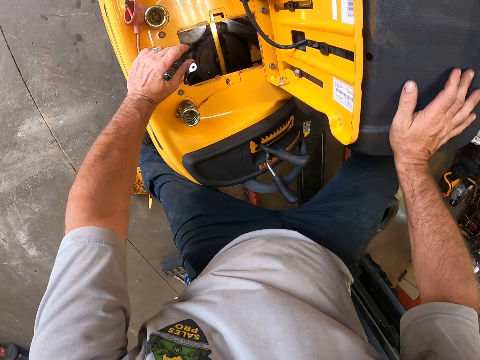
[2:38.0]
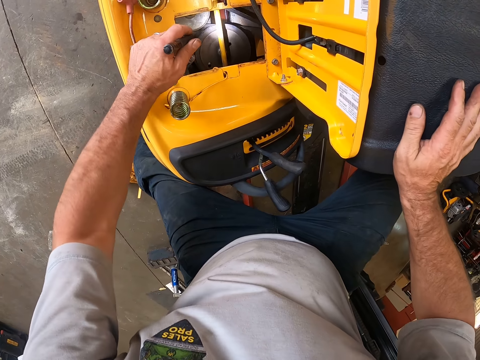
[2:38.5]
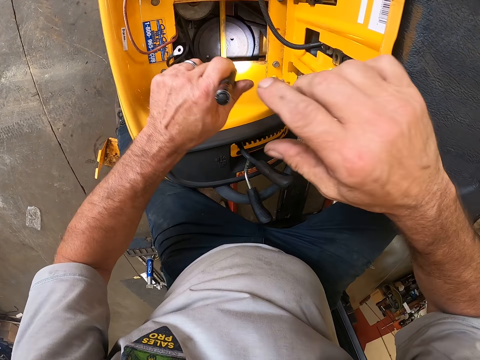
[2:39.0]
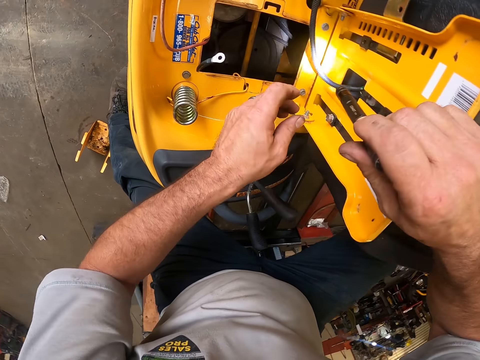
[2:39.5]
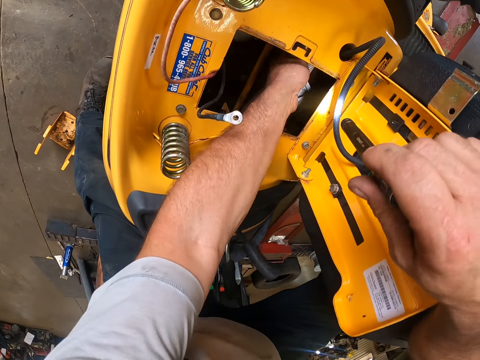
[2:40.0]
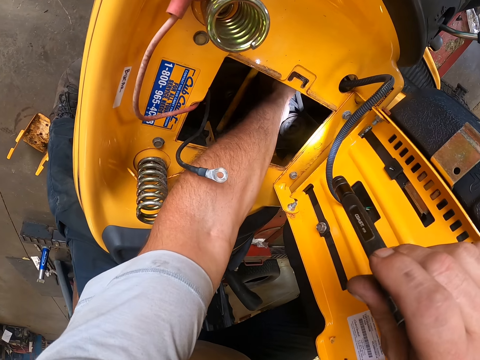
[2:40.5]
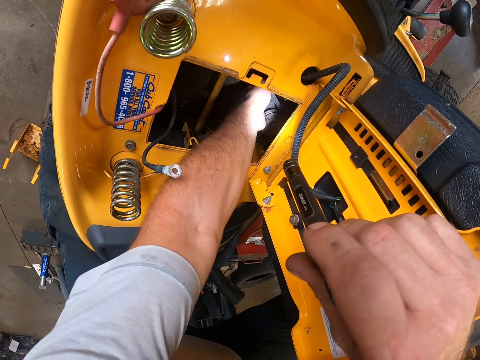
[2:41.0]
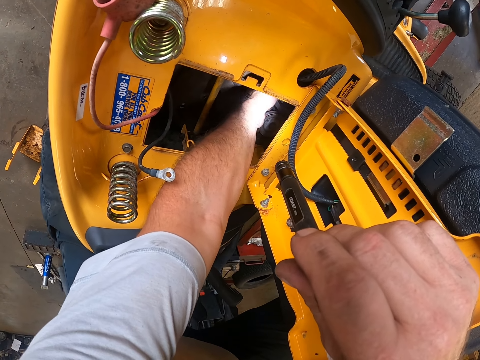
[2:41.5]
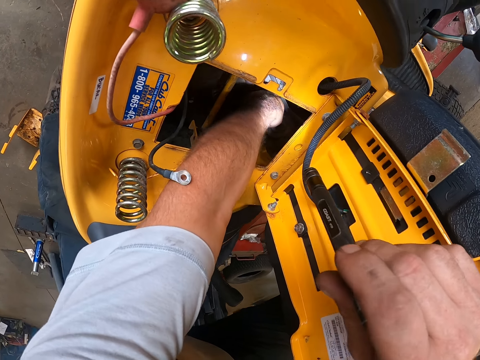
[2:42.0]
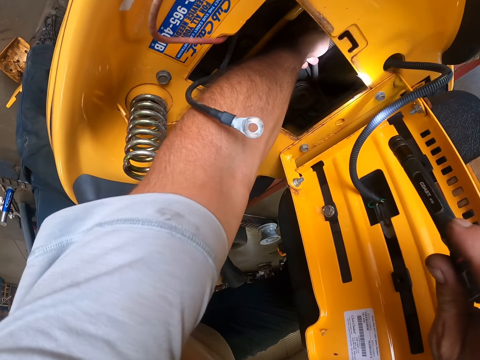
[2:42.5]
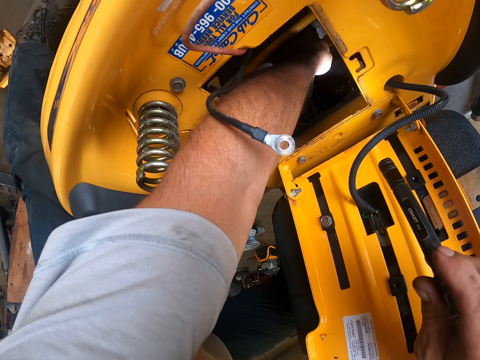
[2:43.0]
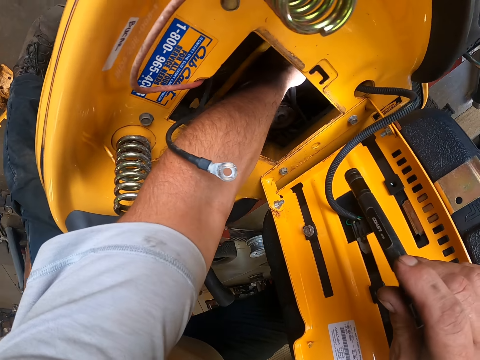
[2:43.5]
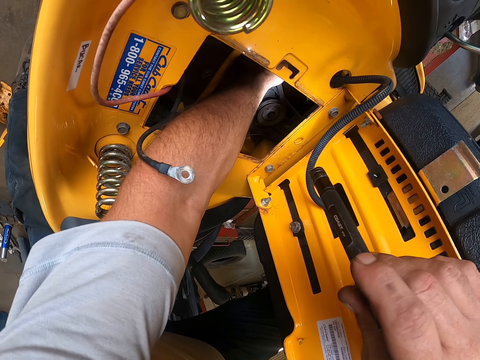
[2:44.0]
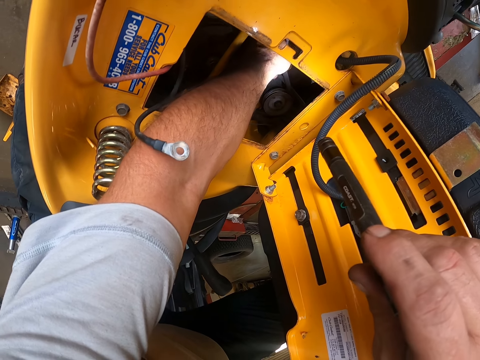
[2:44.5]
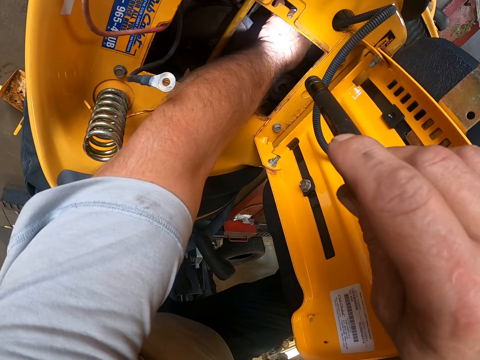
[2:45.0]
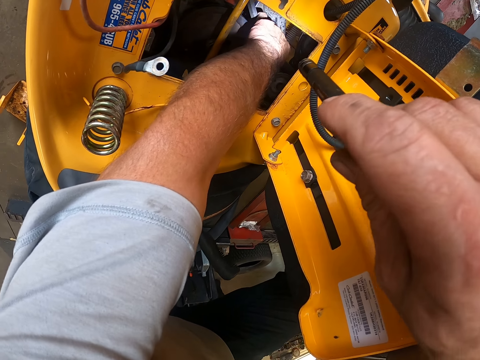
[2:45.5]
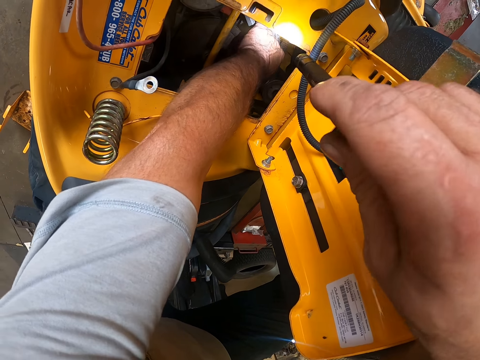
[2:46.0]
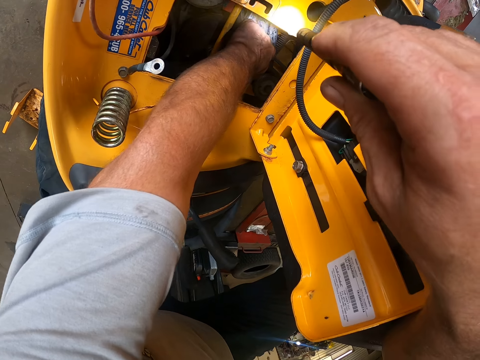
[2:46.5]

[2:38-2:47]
The camera wearer moves the touch light or flashlight from his left hand to his right hand. He places his hand on the inside of the lawn mower. He checks the lawnmower engine with his left hand. He reflects the flashlight on the lawn mower. He adjusts the spindle pulley with his hand.

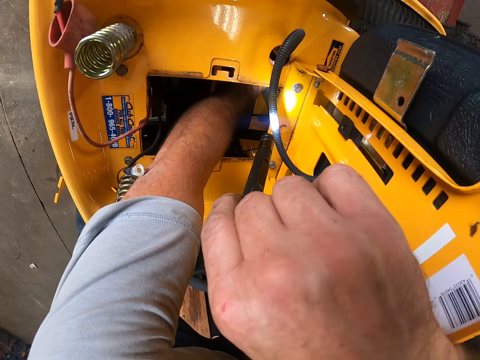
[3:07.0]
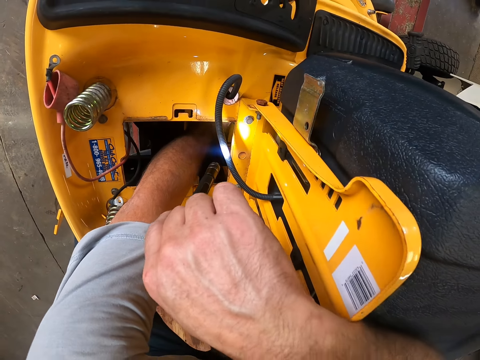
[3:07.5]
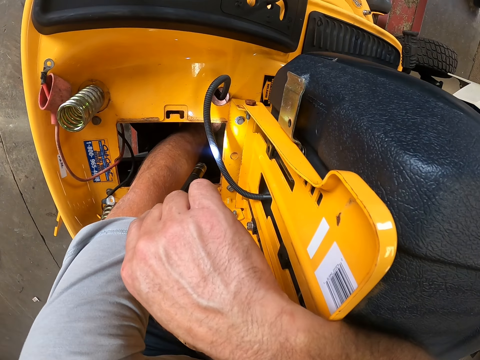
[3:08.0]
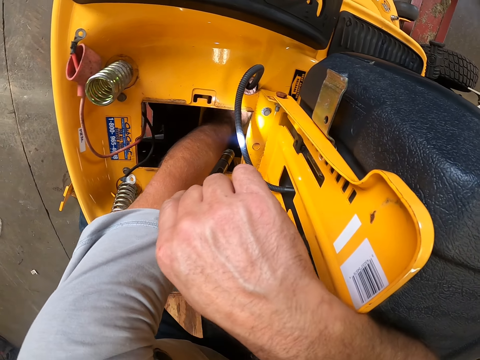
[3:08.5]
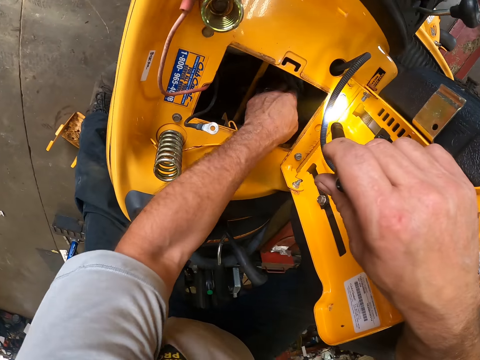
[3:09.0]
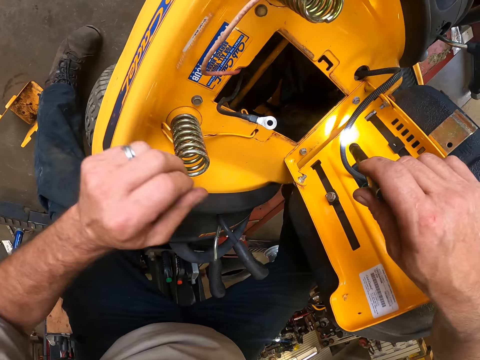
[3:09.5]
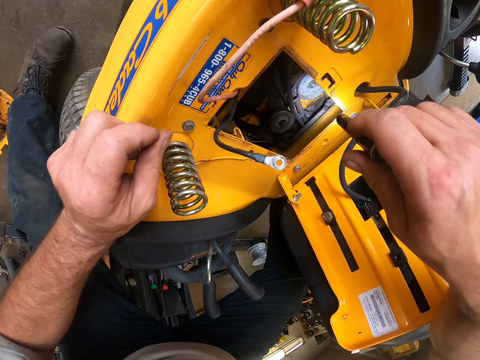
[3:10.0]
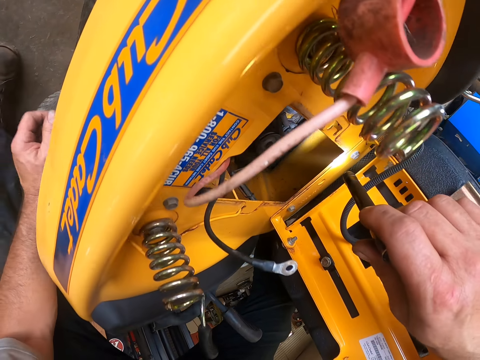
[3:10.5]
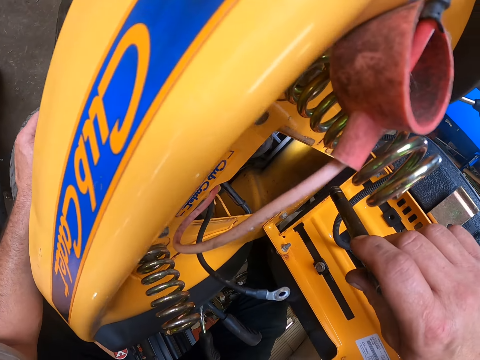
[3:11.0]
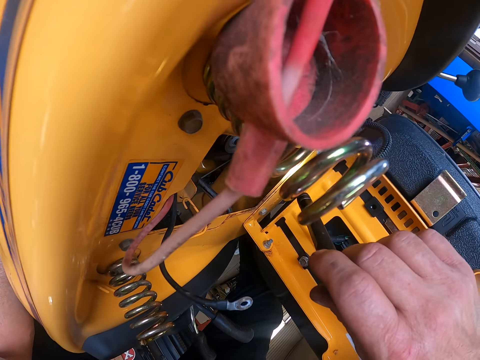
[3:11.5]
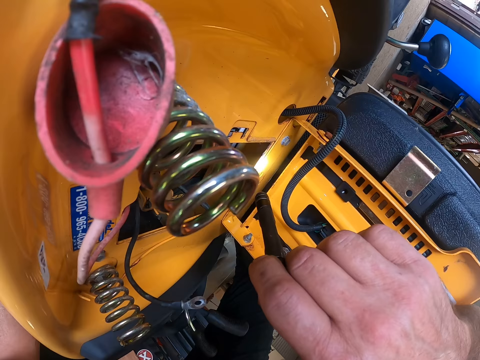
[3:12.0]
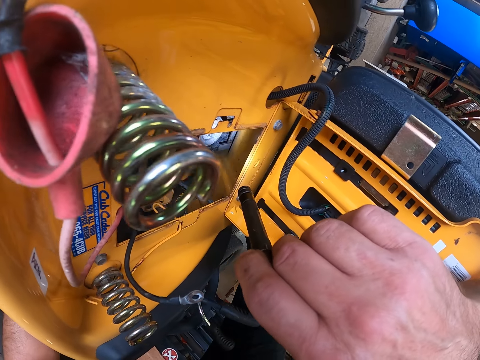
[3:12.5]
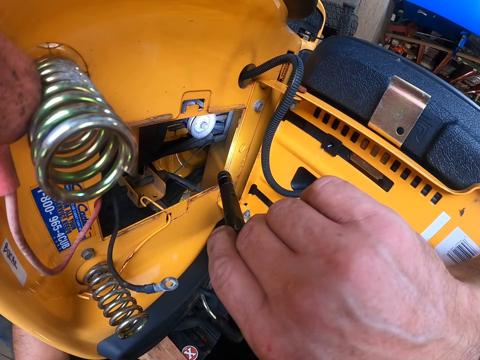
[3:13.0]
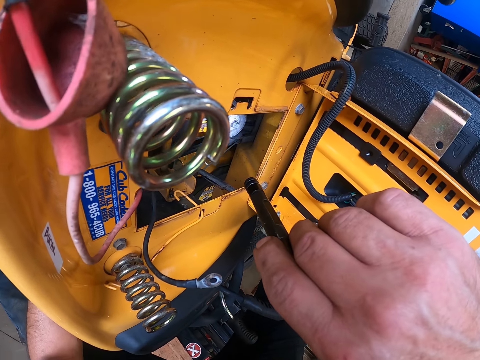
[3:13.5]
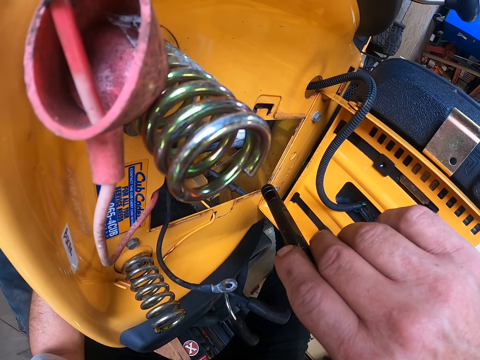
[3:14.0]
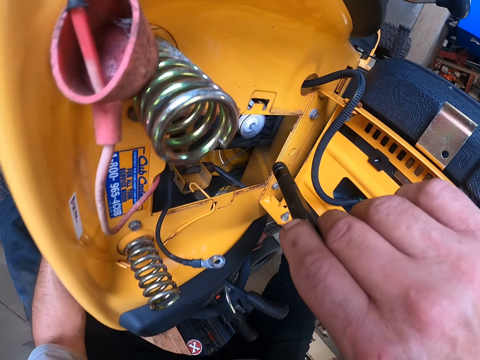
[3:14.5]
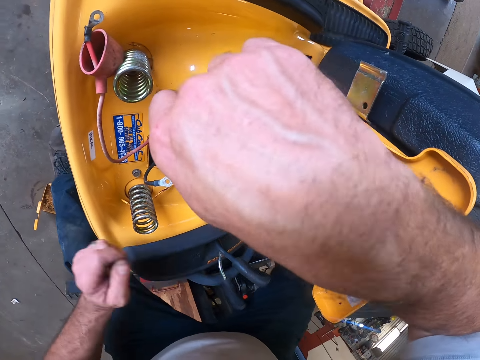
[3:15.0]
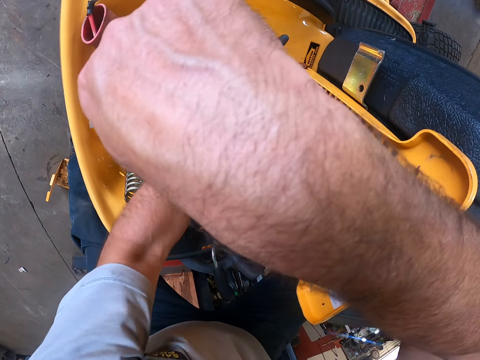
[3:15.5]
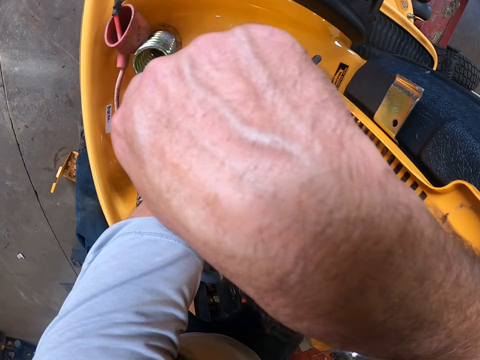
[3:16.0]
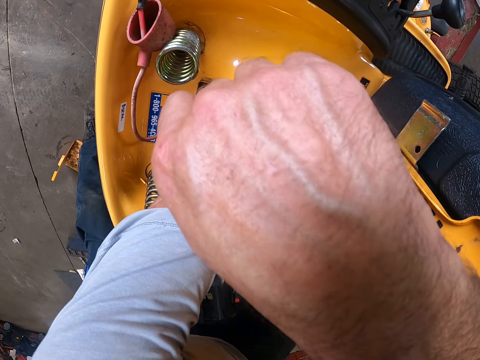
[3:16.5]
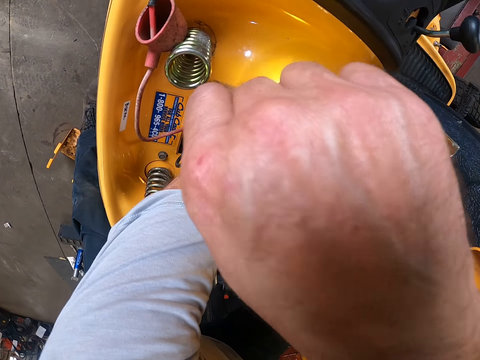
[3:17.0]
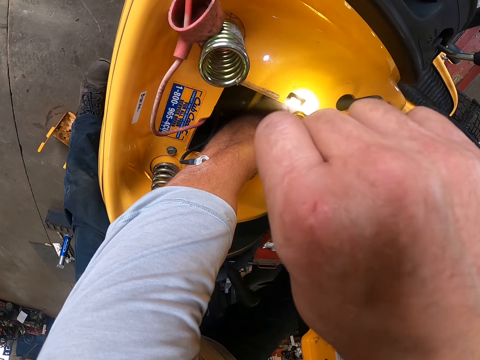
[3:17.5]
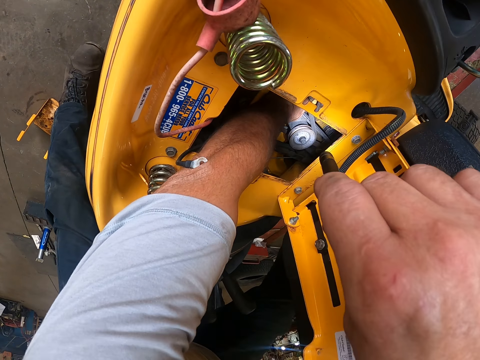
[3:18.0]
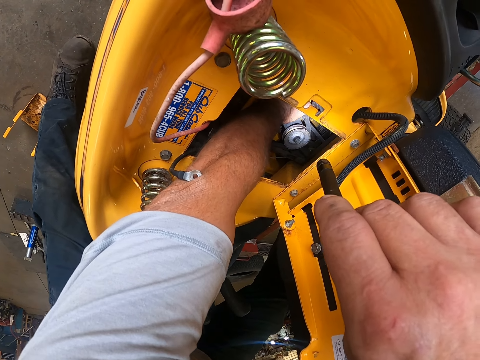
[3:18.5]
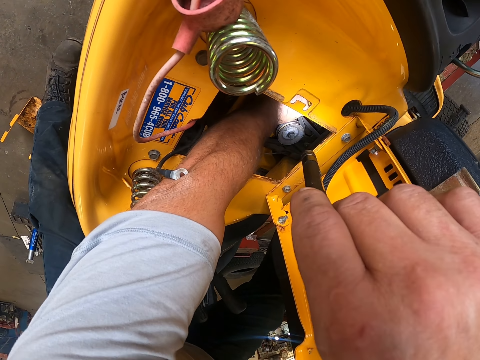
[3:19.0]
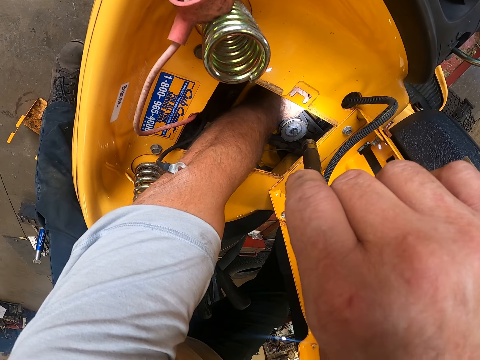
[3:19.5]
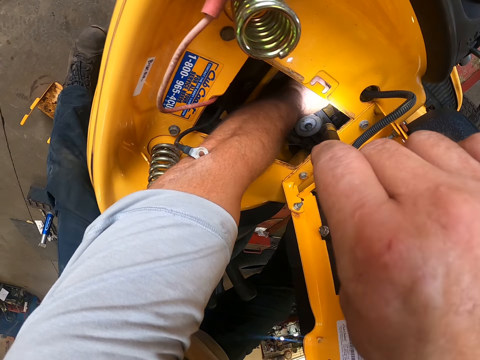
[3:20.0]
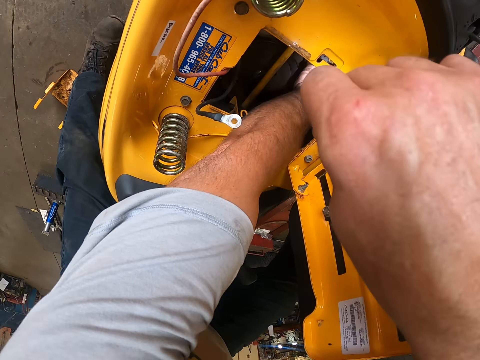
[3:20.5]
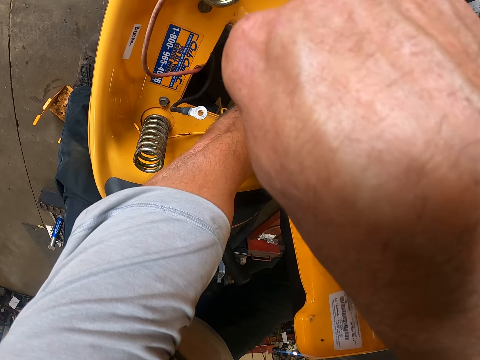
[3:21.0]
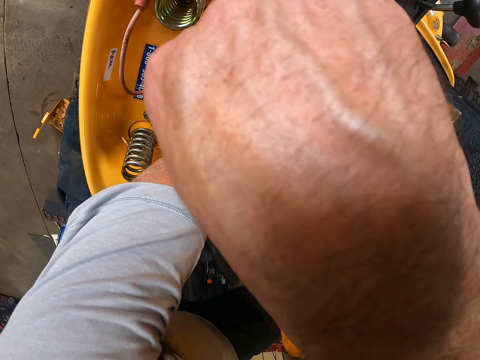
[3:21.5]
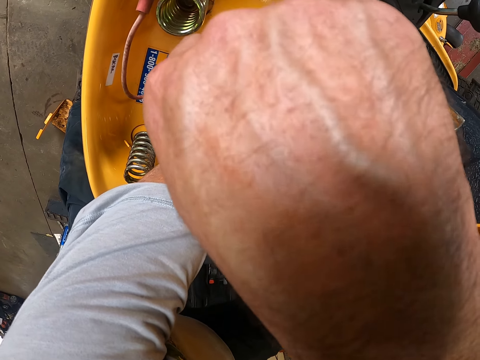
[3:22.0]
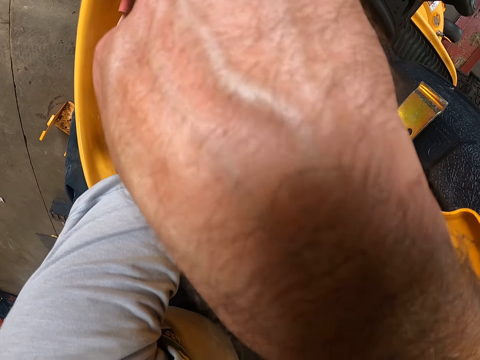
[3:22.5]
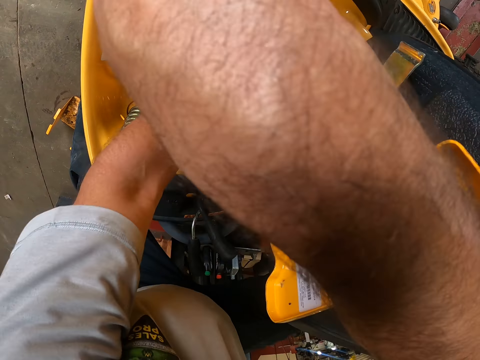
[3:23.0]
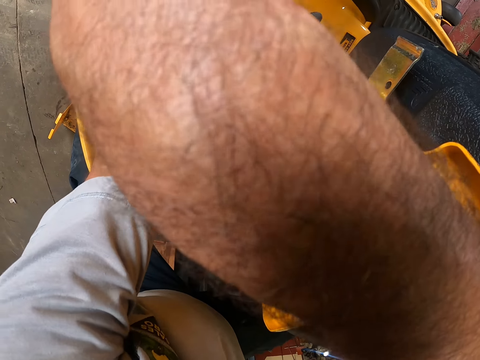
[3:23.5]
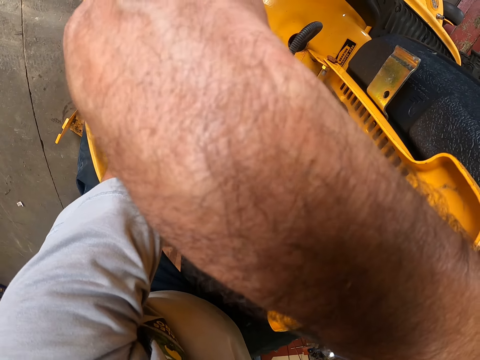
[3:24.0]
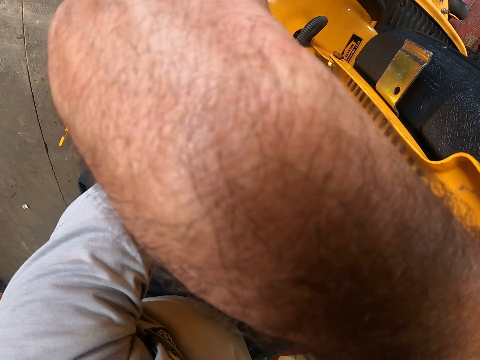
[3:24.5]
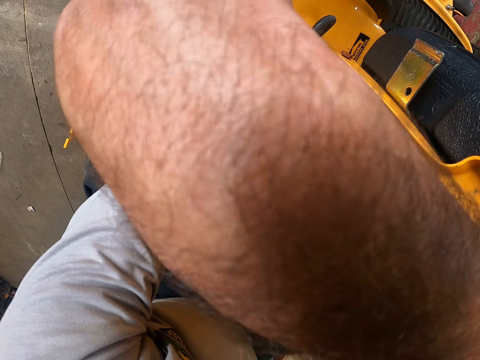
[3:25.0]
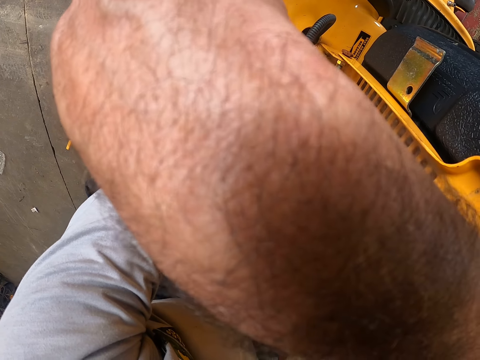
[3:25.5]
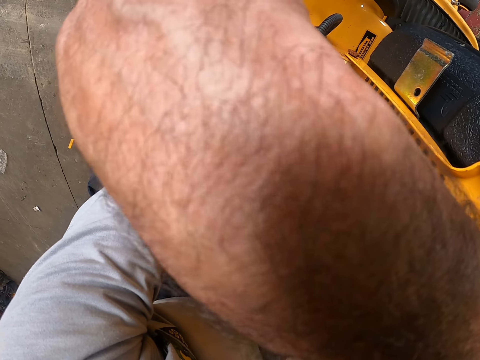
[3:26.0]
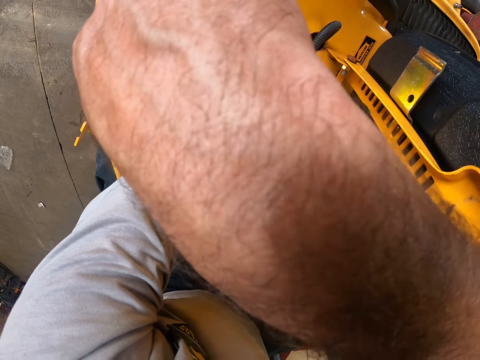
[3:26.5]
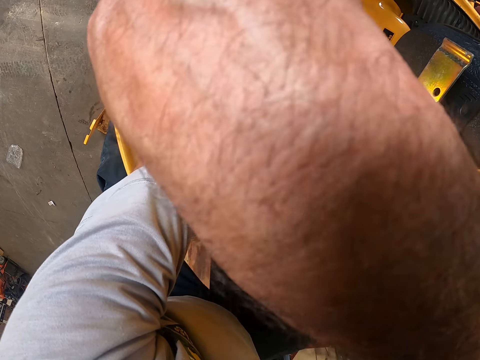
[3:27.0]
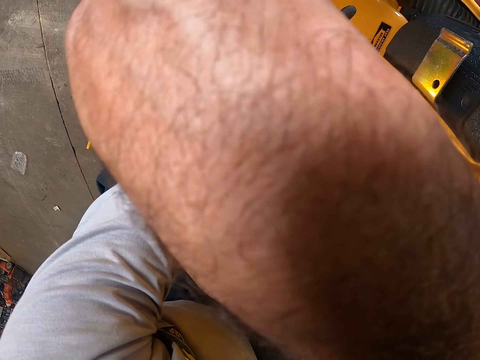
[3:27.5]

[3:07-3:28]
The camera wearer removes his left hand from the lawnmower engine. He places his hand on the surface of the lawn mower. He flashes light on the lawnmower engine with the touch light. He checks the lawnmower engine with his left hand. He places his hand on the inside of the lawn mower. He adjusts the spindle pulley with his hand. He stares at his hand.
